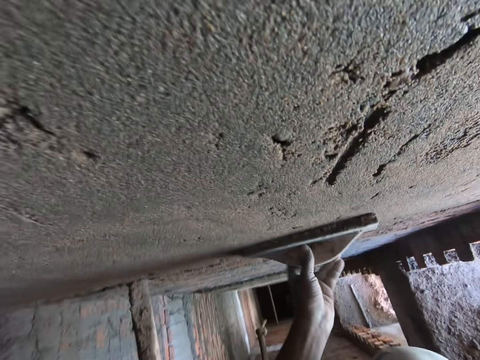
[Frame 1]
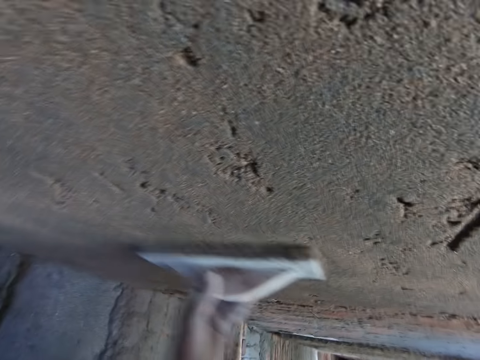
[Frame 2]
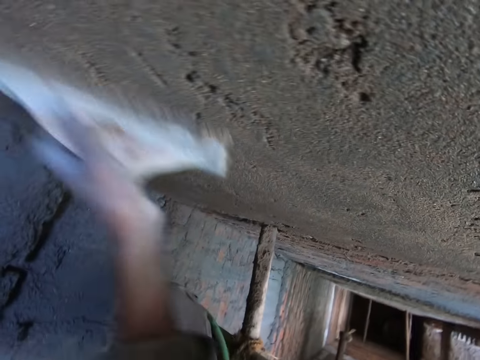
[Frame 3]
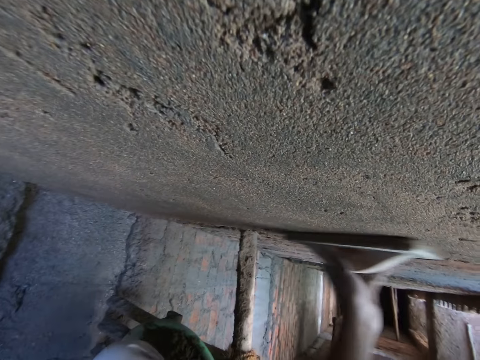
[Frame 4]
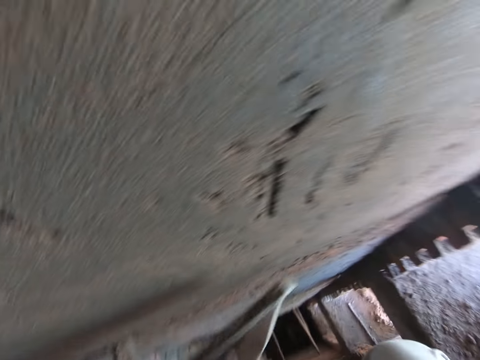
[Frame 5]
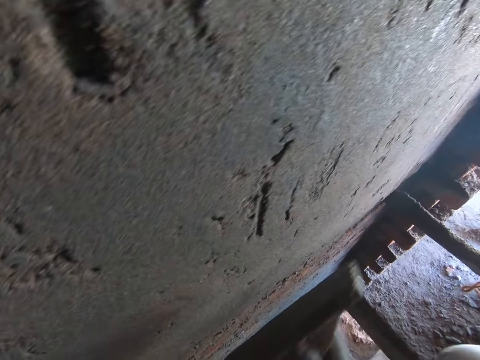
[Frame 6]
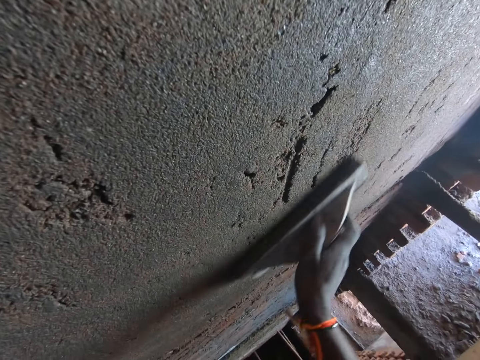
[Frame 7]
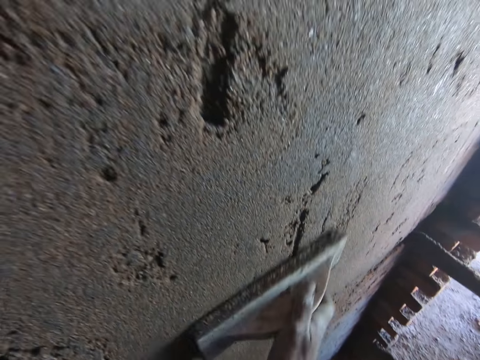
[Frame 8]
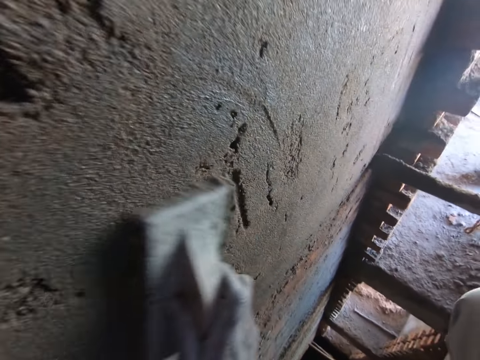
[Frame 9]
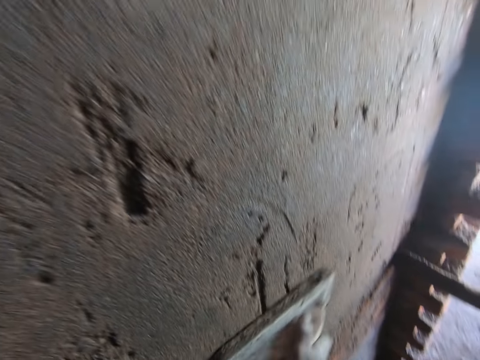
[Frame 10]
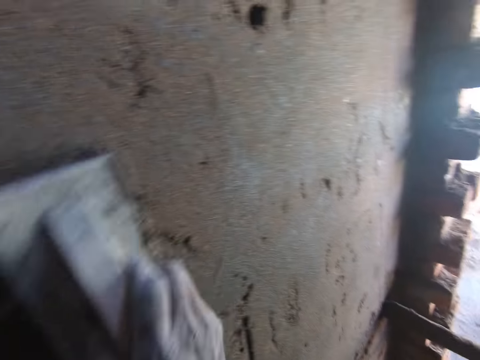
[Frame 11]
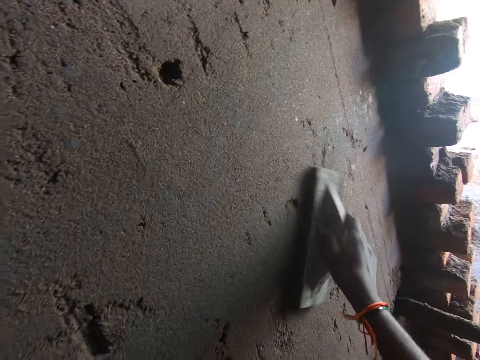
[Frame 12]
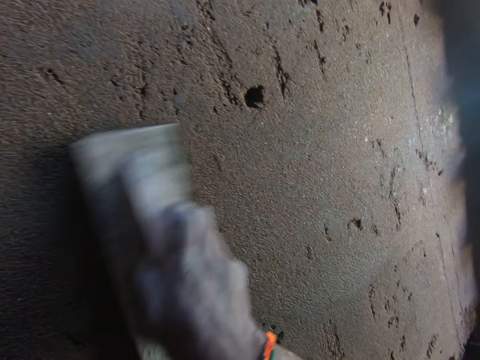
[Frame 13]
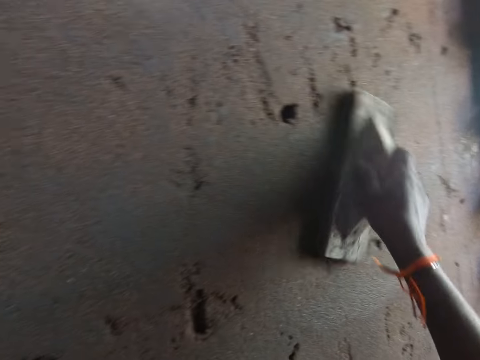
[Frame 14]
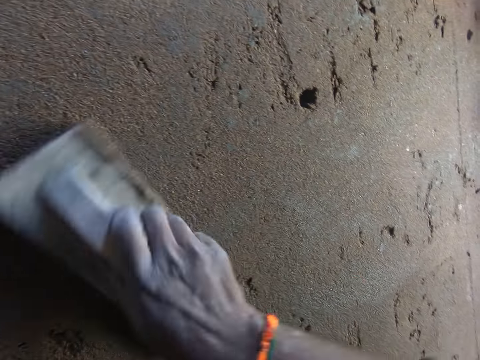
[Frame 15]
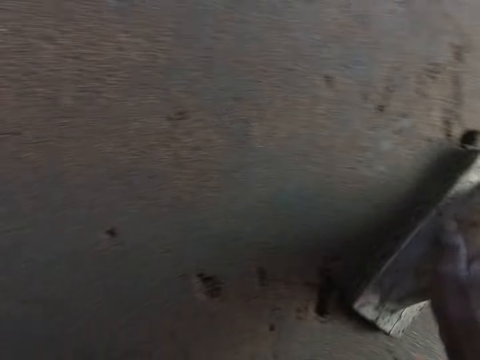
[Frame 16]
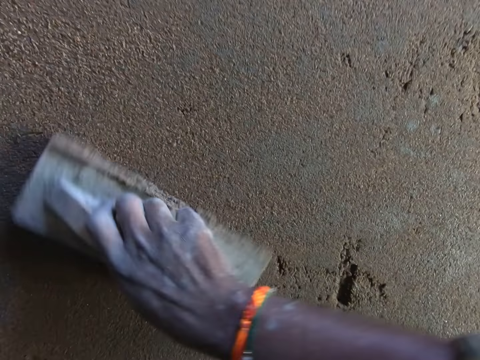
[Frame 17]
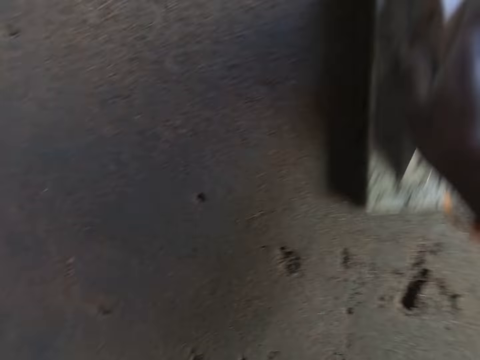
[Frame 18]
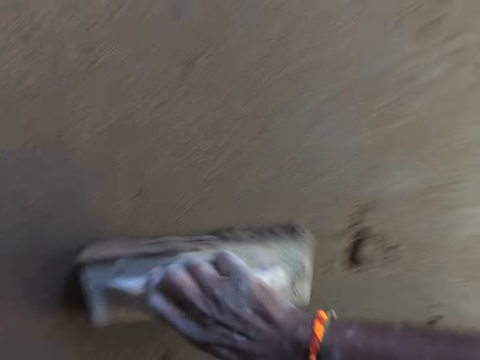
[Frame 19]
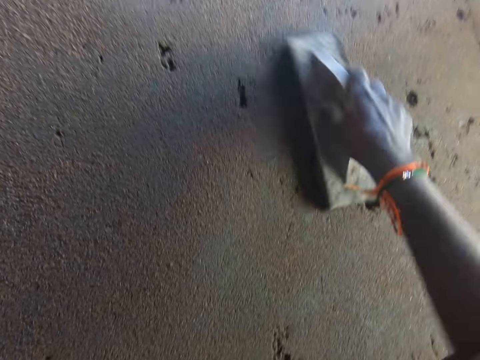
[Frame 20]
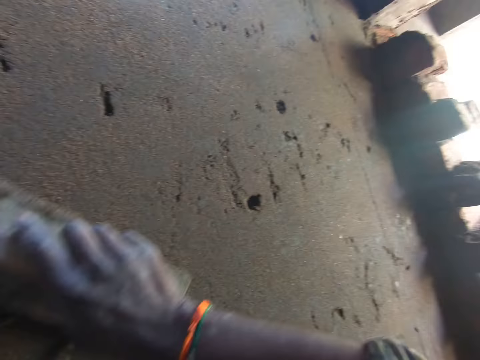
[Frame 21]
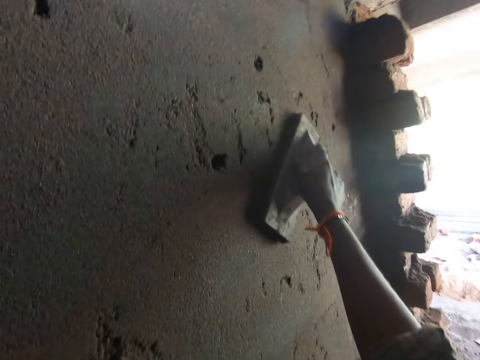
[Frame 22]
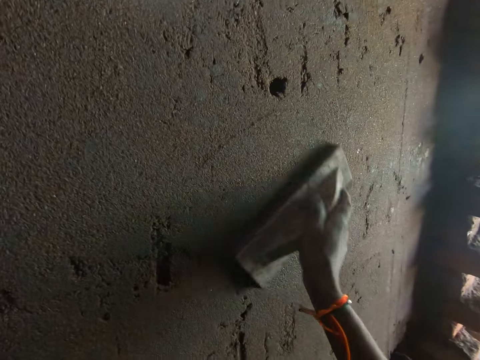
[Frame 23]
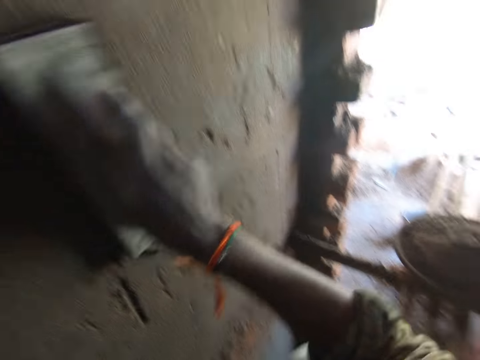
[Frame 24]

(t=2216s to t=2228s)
The camera wearer passes the wooden float from his left hand to his right hand. He looks around. He smoothens the wall with the wooden float in his right hand.

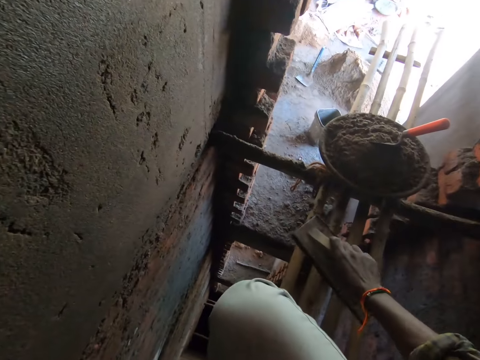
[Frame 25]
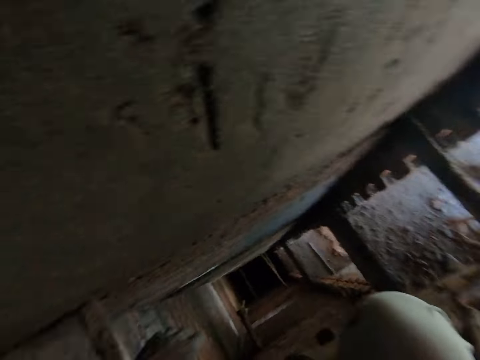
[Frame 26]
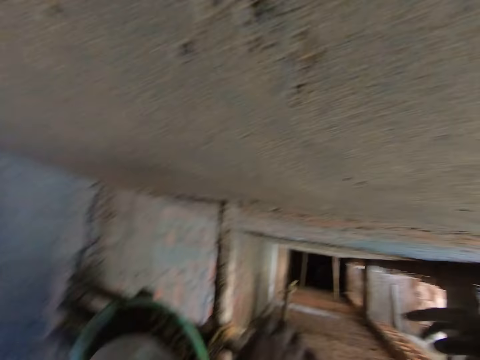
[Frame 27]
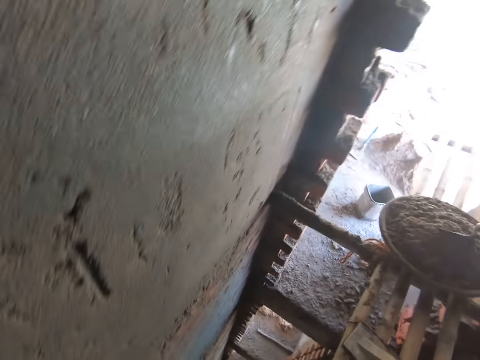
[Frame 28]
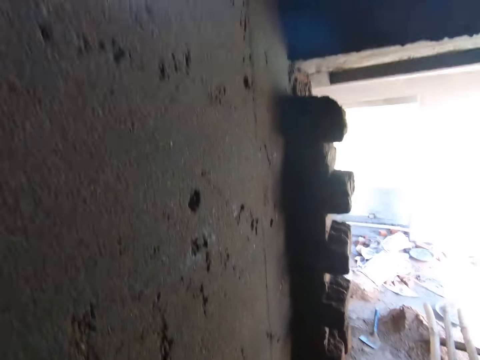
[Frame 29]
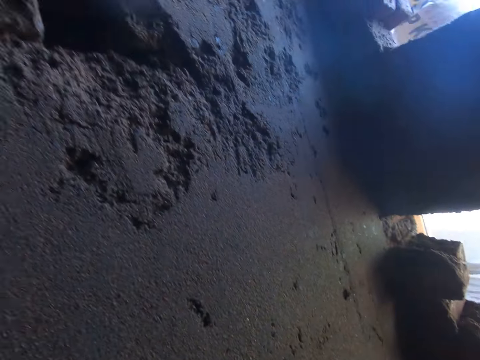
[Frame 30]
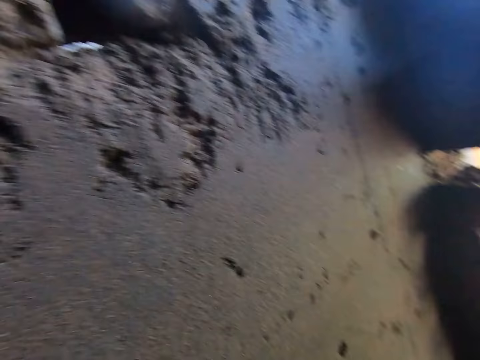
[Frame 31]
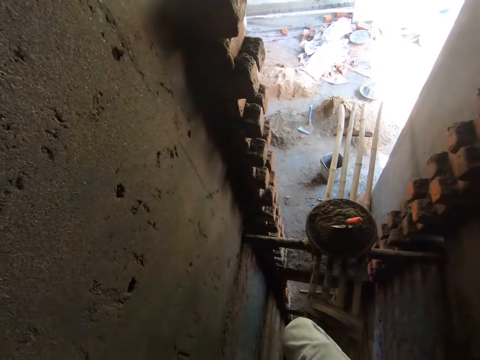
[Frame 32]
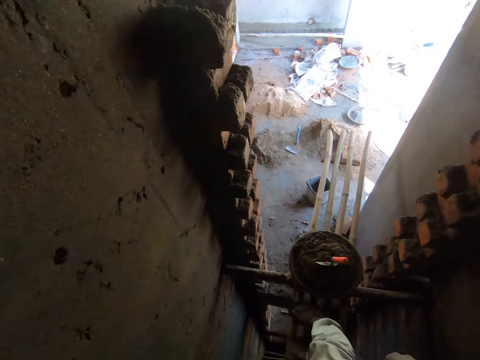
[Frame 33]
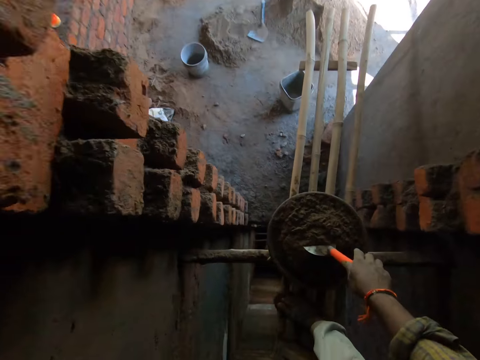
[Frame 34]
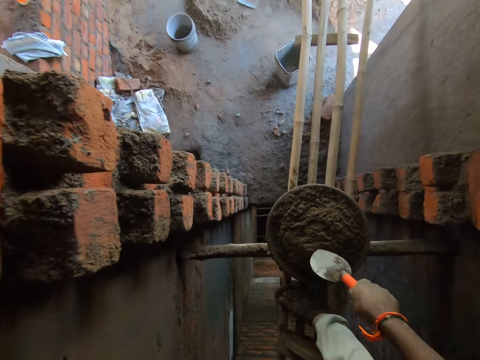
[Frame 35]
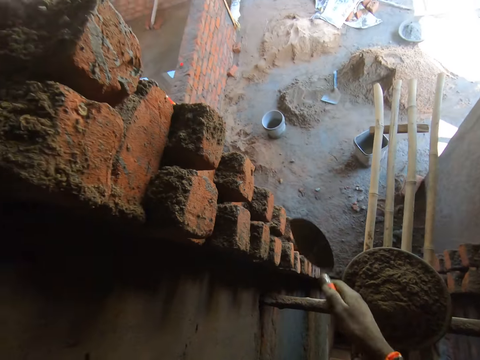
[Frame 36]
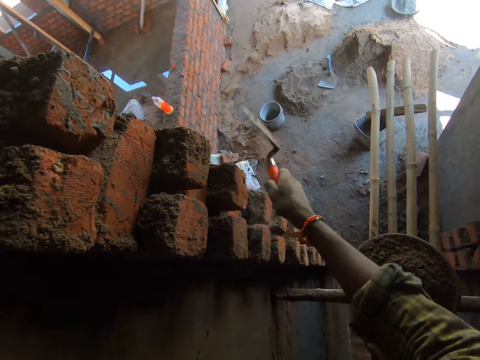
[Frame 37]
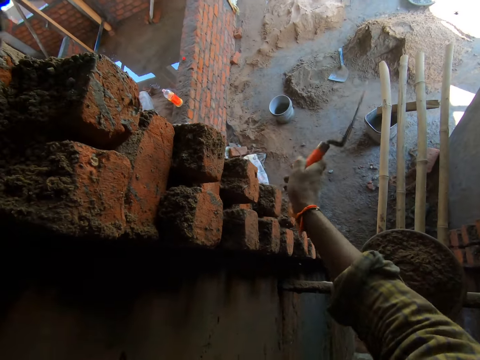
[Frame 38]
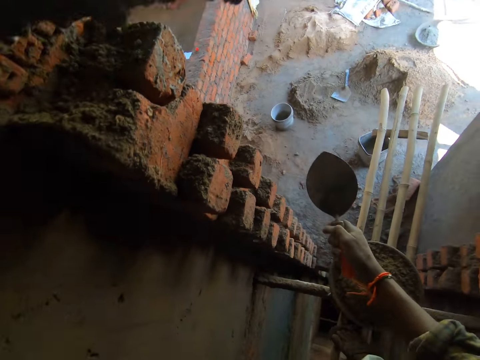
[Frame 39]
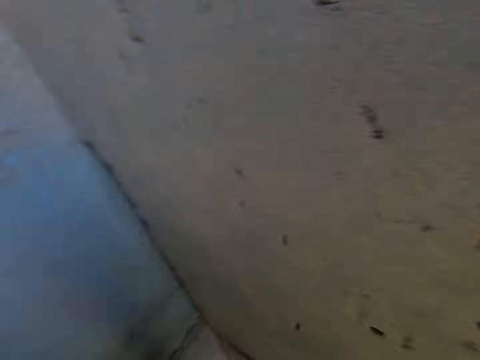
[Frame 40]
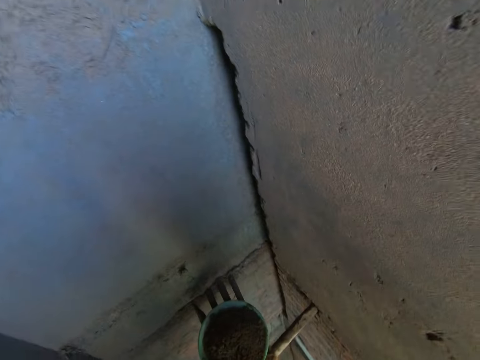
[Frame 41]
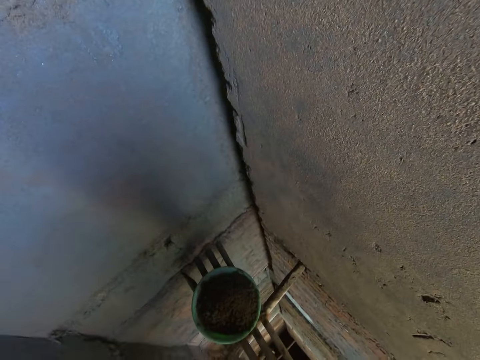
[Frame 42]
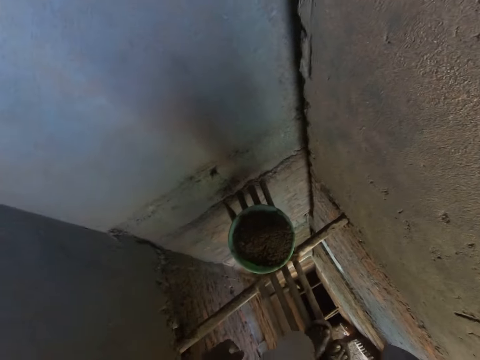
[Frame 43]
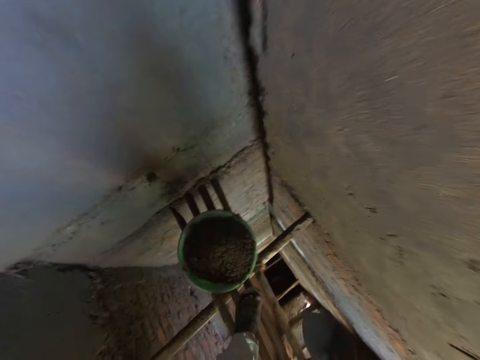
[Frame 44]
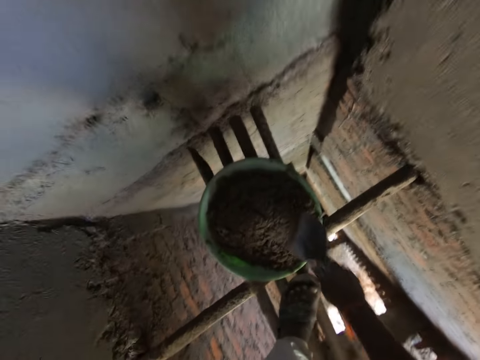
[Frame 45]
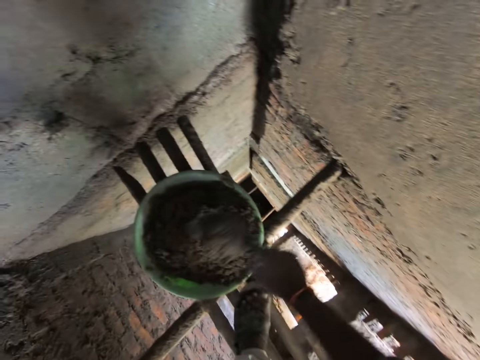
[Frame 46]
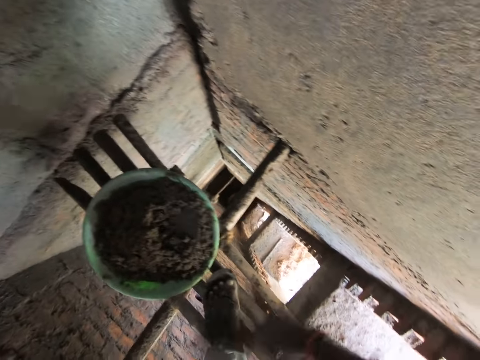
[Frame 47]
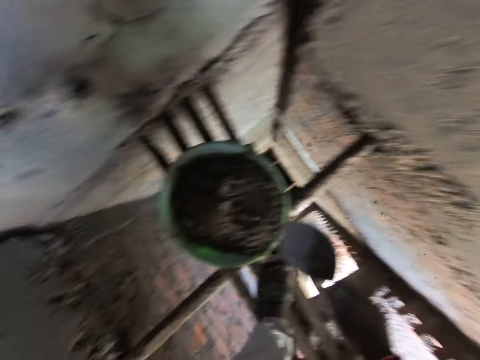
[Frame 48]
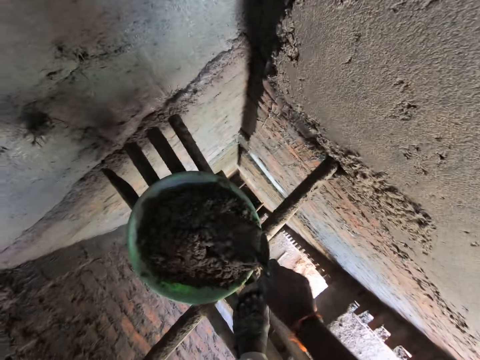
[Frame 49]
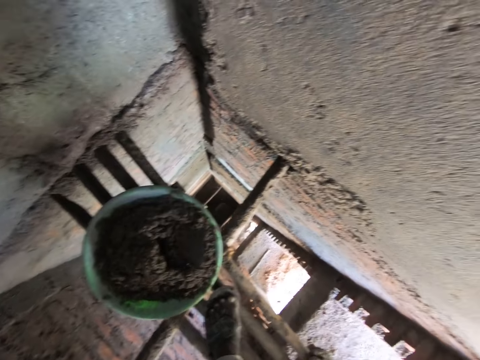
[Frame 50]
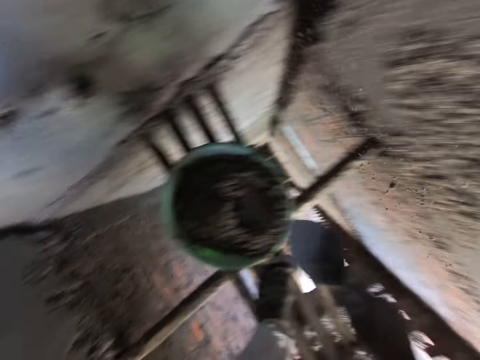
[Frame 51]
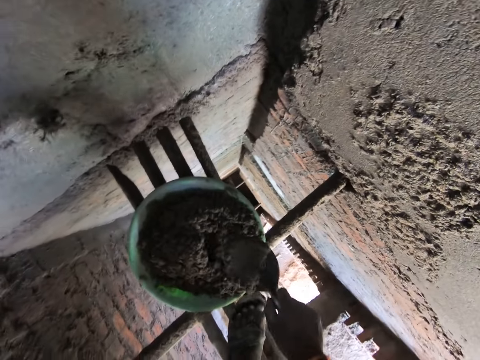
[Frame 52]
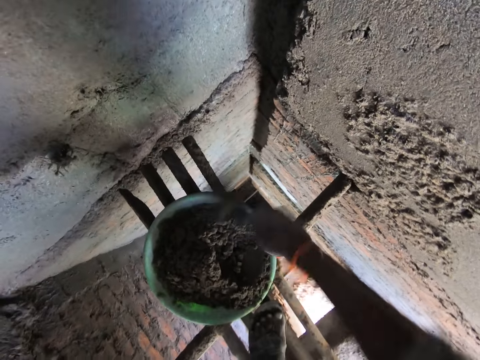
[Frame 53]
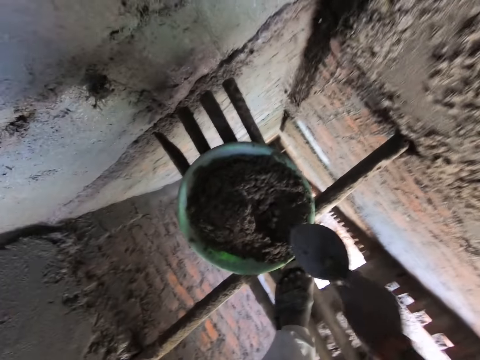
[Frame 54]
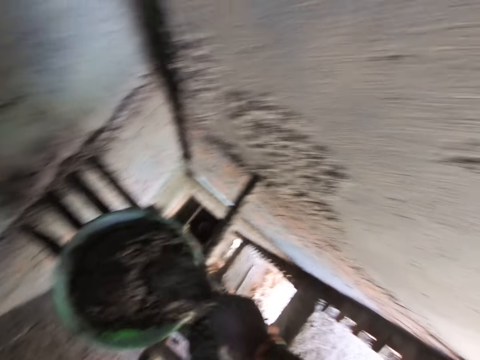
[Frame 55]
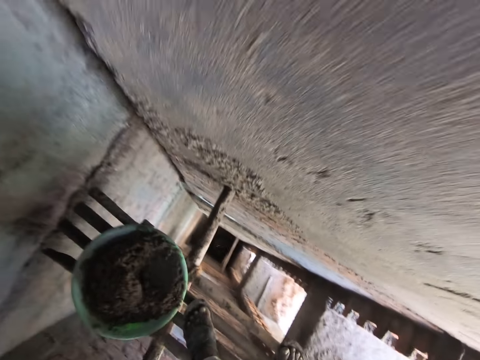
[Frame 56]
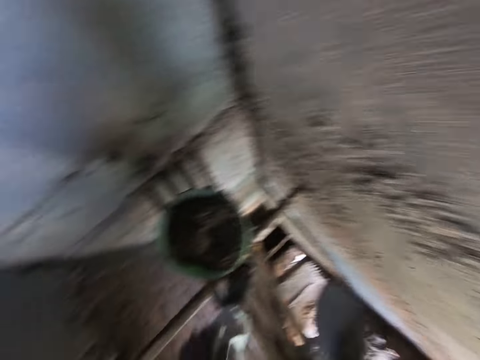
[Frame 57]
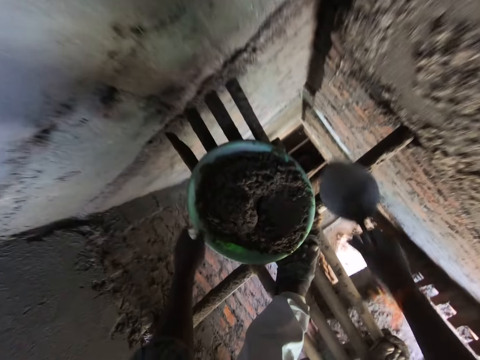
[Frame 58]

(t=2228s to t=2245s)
The camera wearer drops the wooden float in his right hand on a scaffold or stand. He looks around. He stands up. He moves on the construction stand. He picks up a hand trowel from a pan with his right hand. He shakes off dust from the hand trowel in his right hand. He hits the trowel on the wall. He moves on the construction stand. He bends downwards. He scoops some mortar from a bowl on the scaffold with the hand trowel in his right hand. He pours the mortar from the hand trowel in his right hand on the wall. He scoops some mortar from the bowl on the scaffold with the hand trowel in his right hand. He pours the mortar from the hand trowel in his right hand on the wall. He scoops some mortar from the bowl on the scaffold with the hand trowel in his right hand. He pours the mortar from the hand trowel in his right hand on the wall. He scoops some mortar from the bowl on the scaffold with the hand trowel in his right hand. He pours the mortar from the hand trowel in his right hand on the wall.
